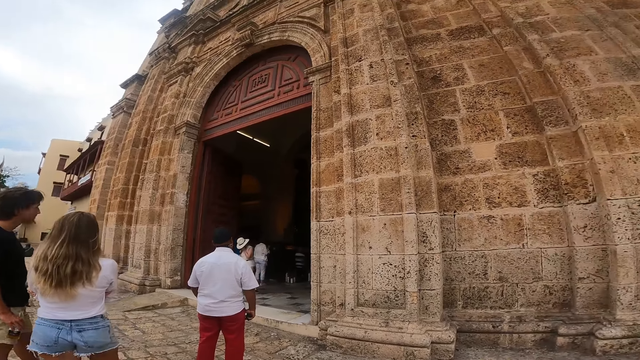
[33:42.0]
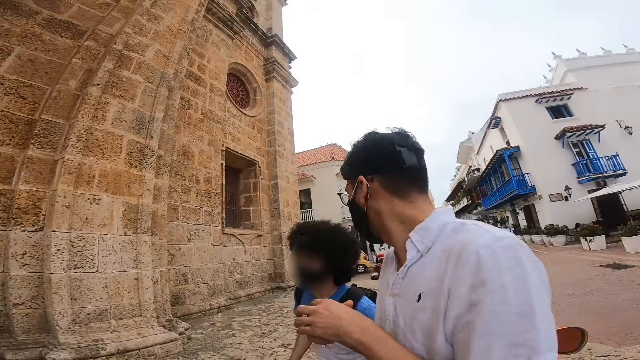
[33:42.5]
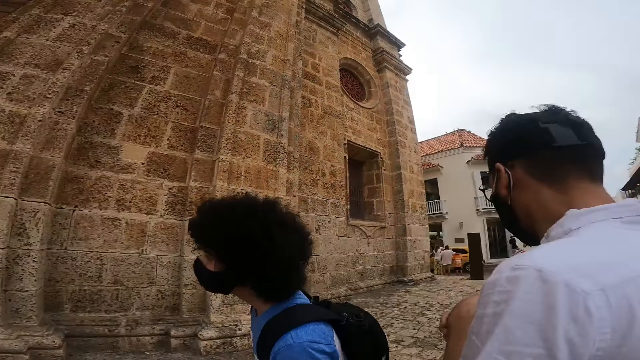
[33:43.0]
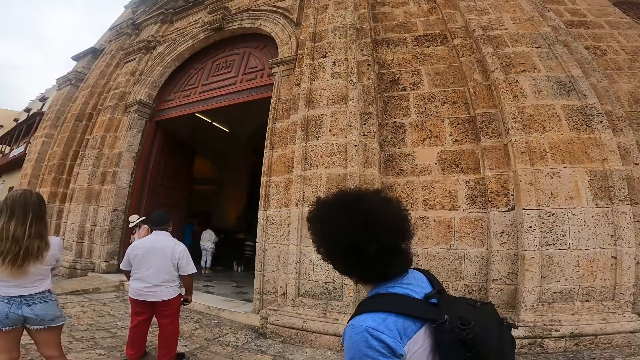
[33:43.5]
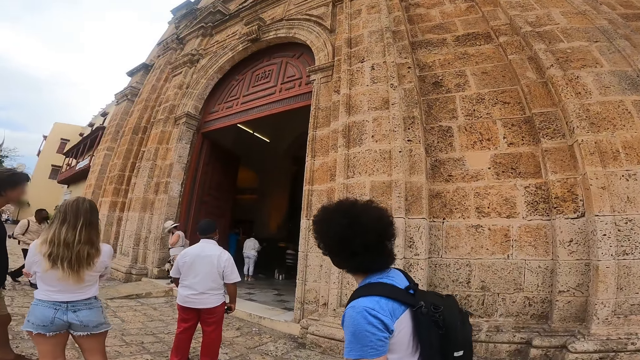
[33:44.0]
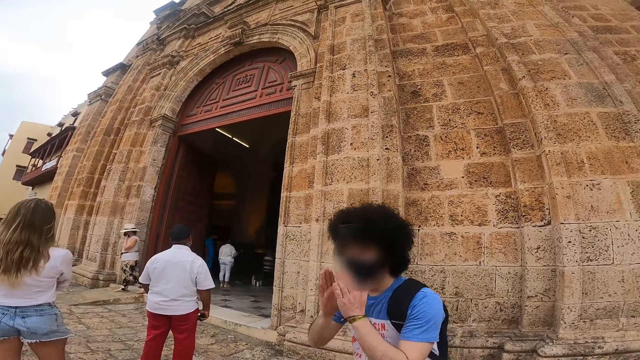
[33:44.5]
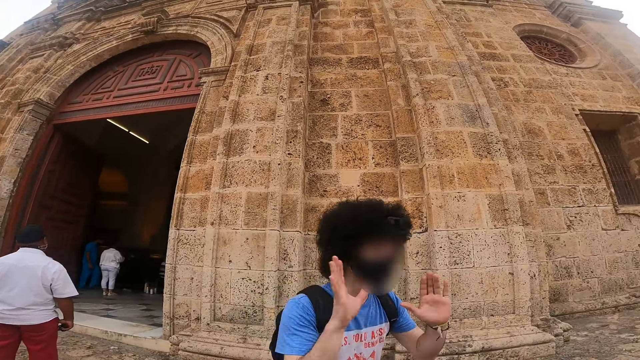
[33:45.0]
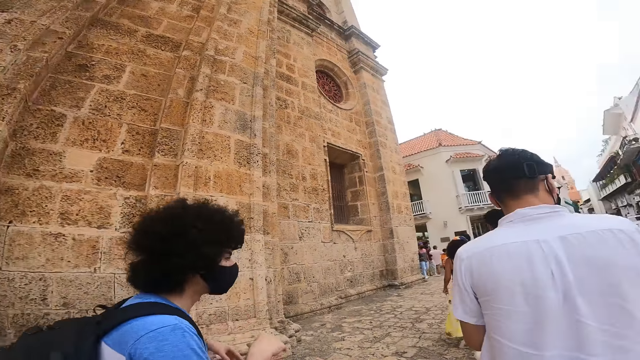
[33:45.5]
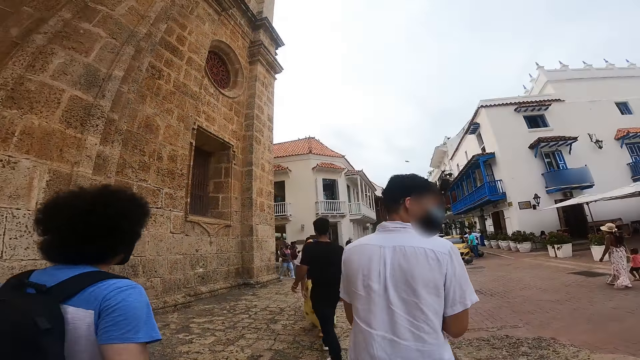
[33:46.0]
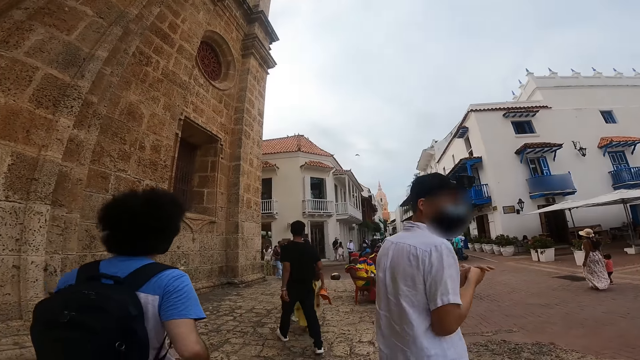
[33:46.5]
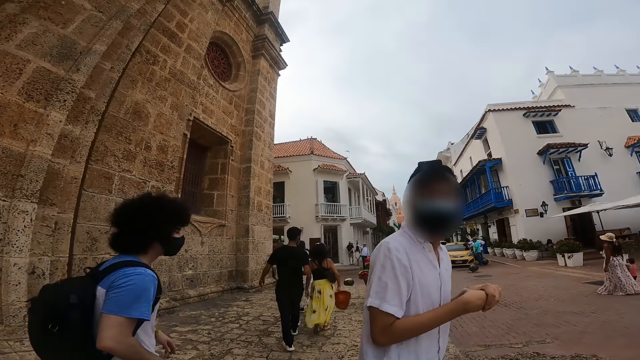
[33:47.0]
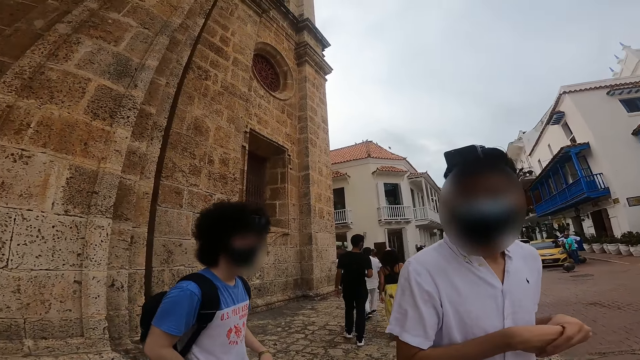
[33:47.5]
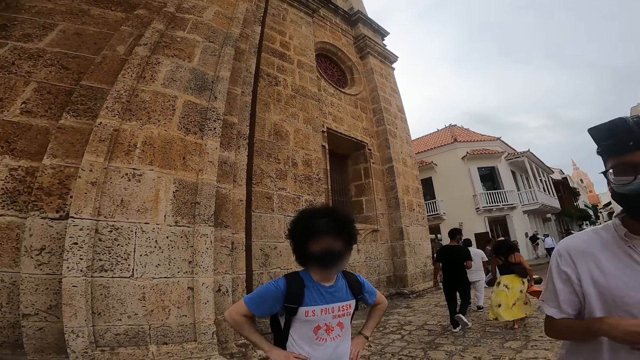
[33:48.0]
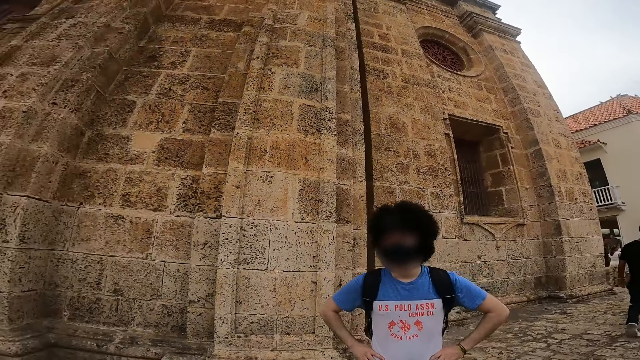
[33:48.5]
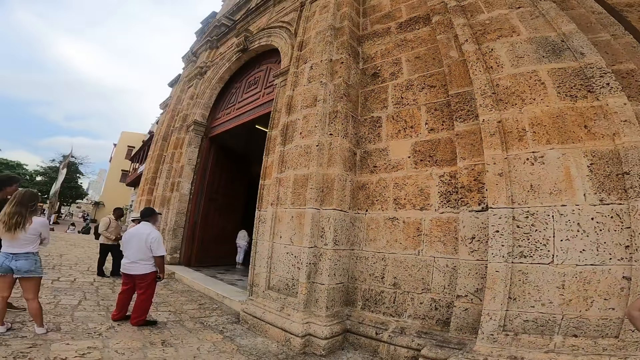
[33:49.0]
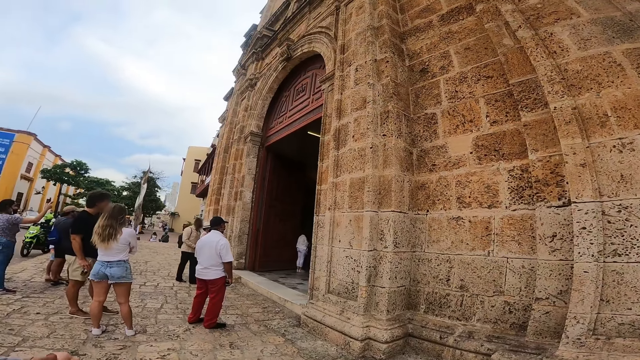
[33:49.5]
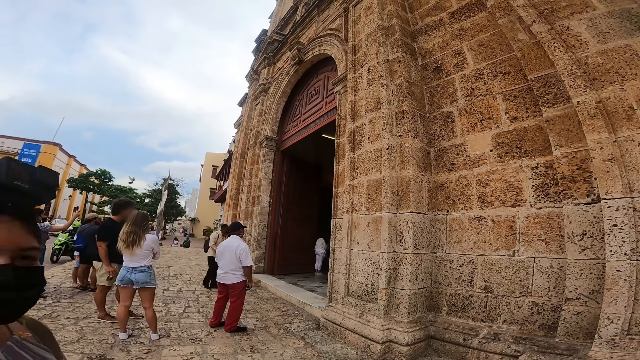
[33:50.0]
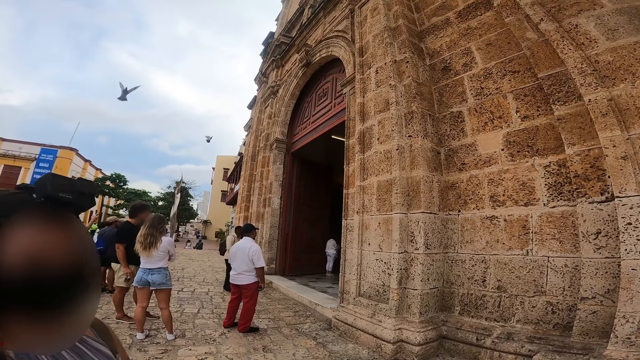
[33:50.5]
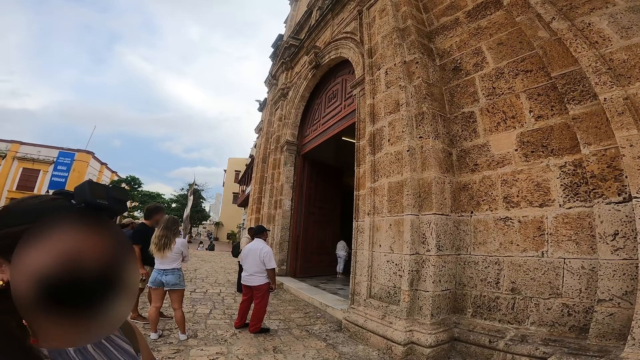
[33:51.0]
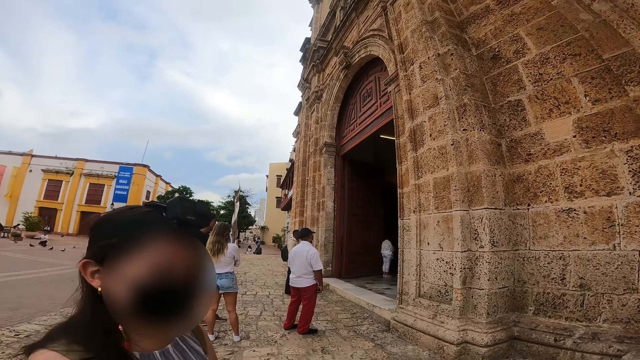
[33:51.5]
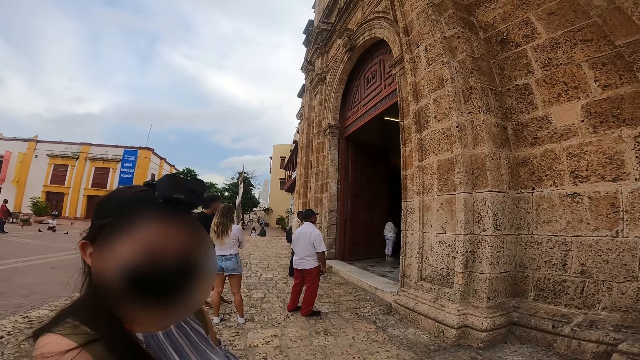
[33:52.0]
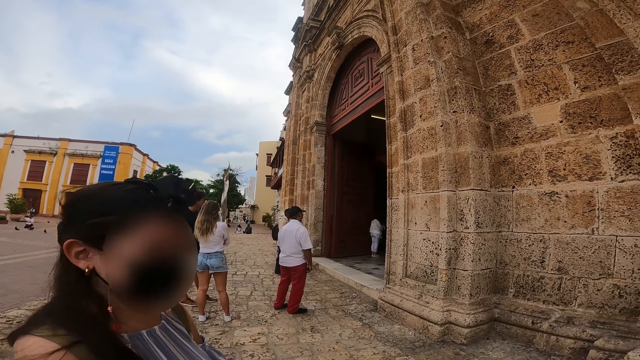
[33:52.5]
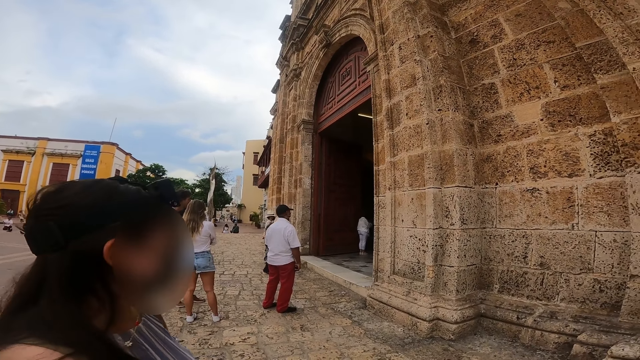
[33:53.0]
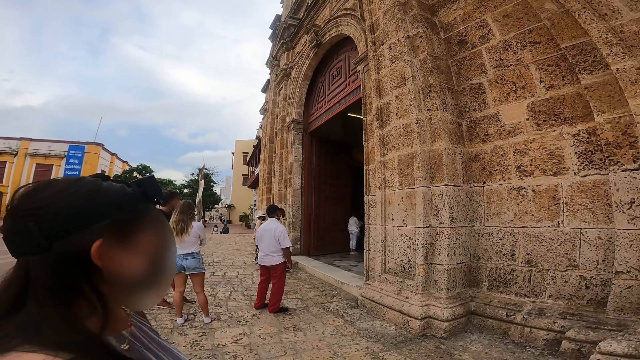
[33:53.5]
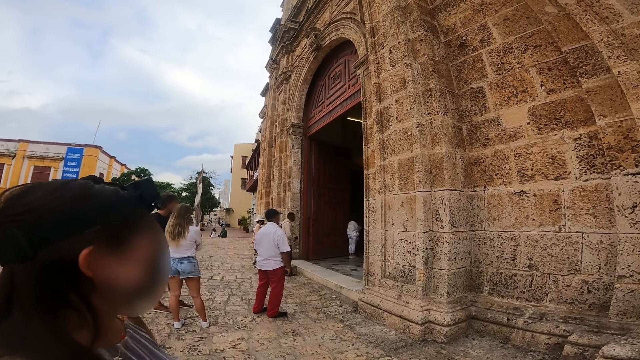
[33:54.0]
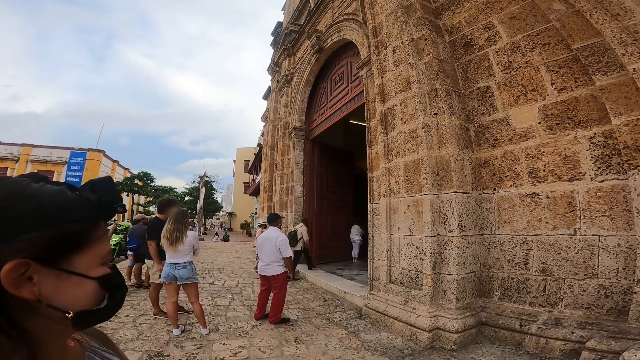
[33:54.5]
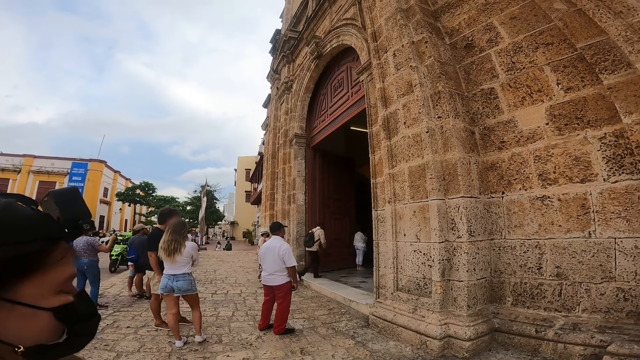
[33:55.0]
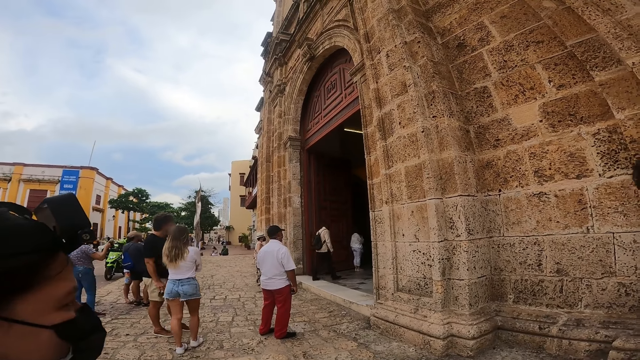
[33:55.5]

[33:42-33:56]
The camera wearer looks at a person. A man interacts with the camera wearer. The camera wearer looks at another person. They look at another person.

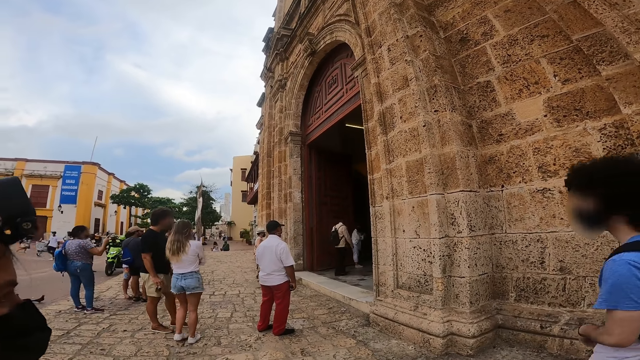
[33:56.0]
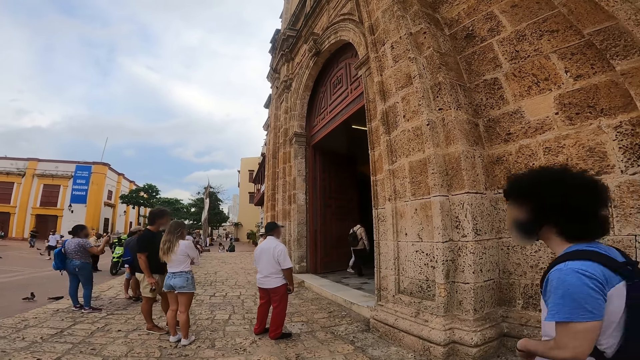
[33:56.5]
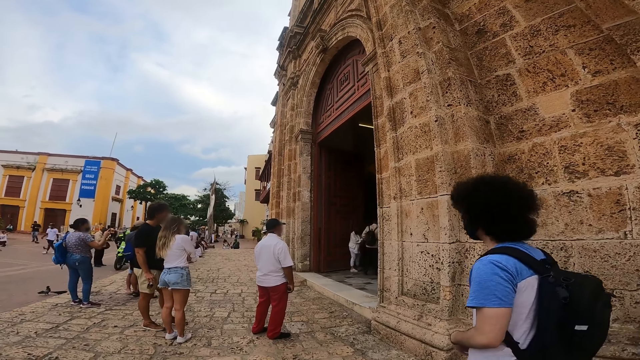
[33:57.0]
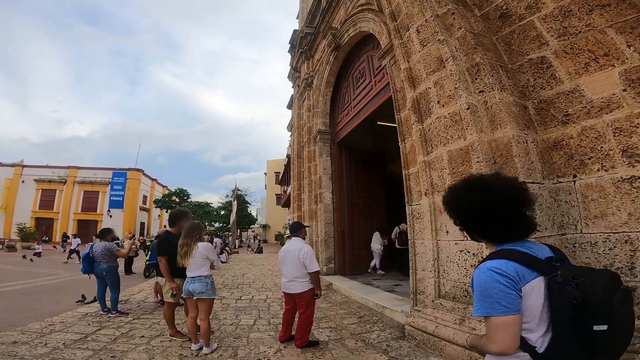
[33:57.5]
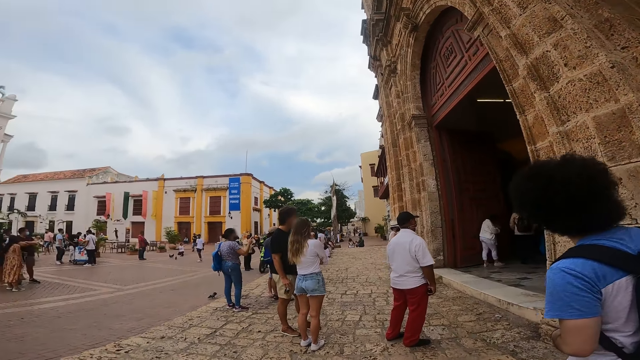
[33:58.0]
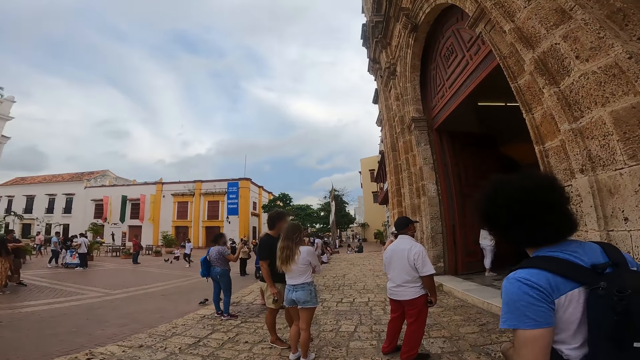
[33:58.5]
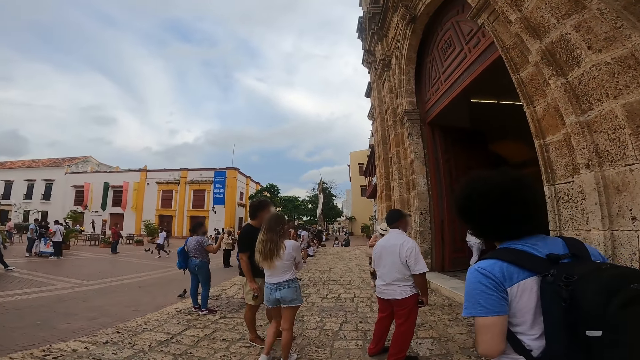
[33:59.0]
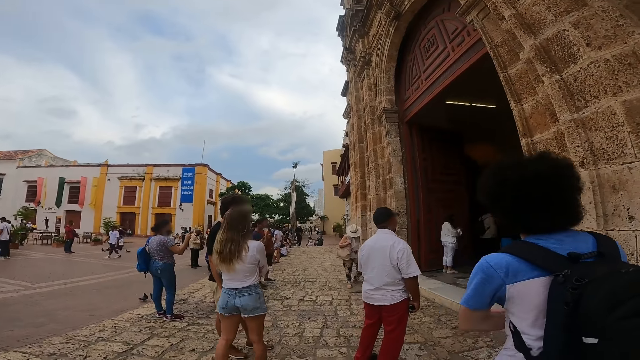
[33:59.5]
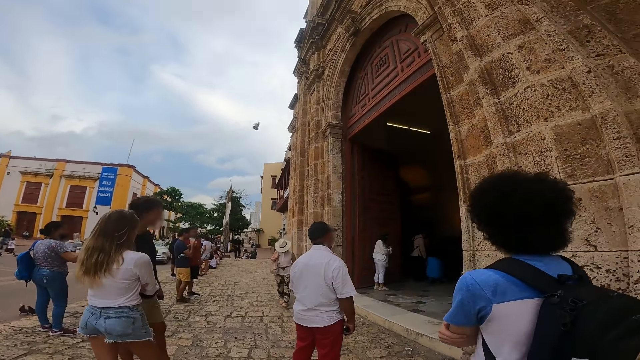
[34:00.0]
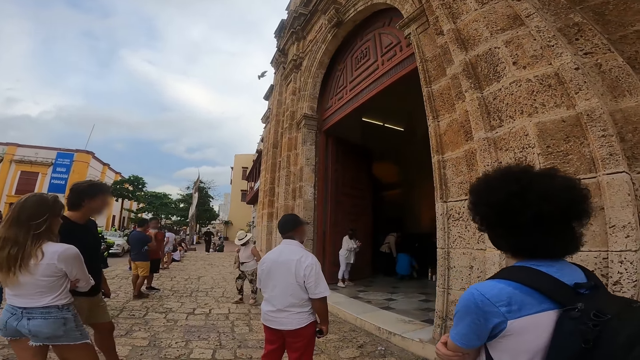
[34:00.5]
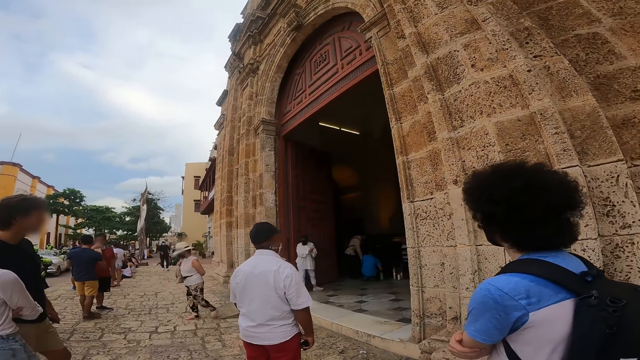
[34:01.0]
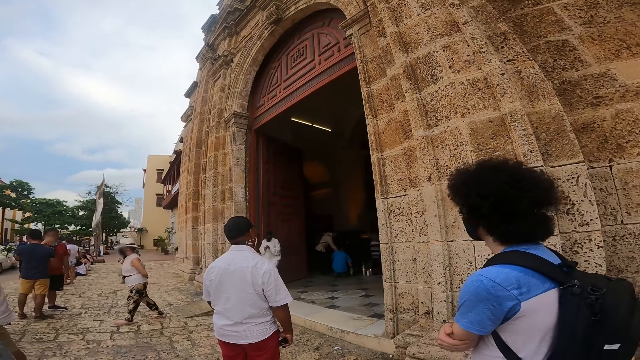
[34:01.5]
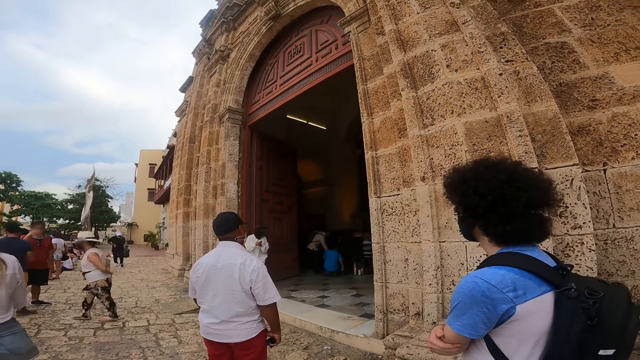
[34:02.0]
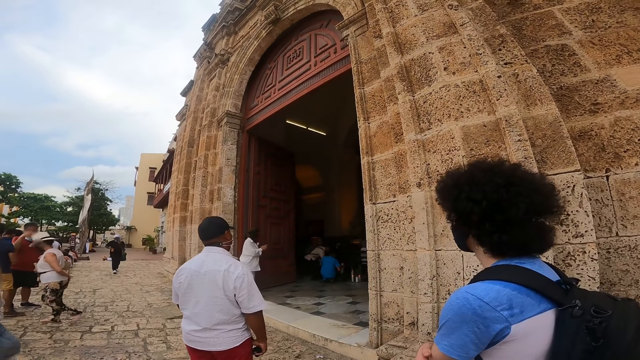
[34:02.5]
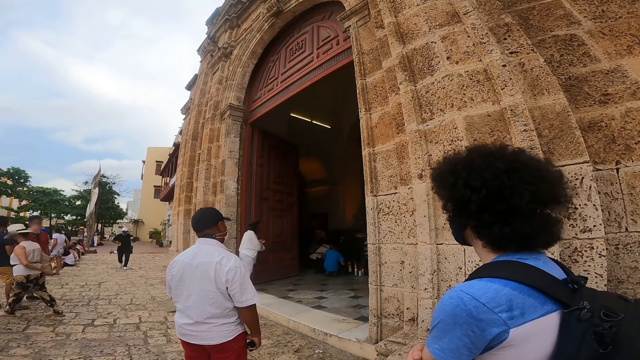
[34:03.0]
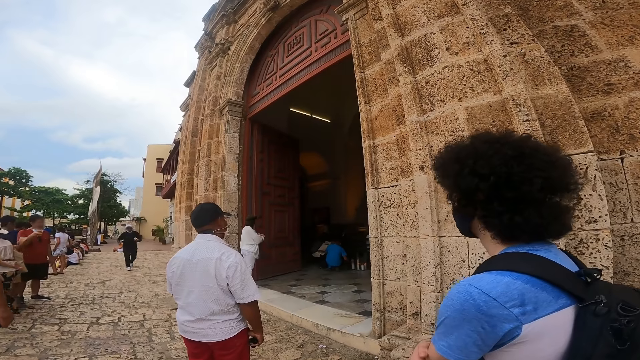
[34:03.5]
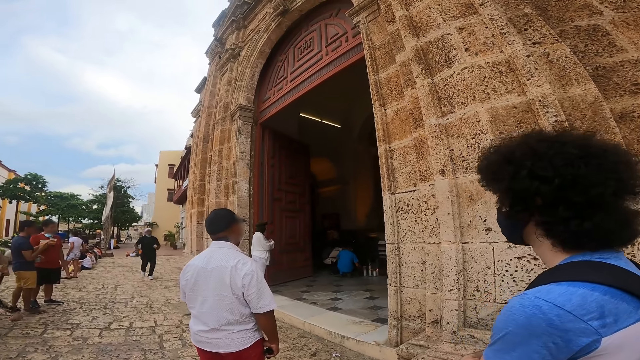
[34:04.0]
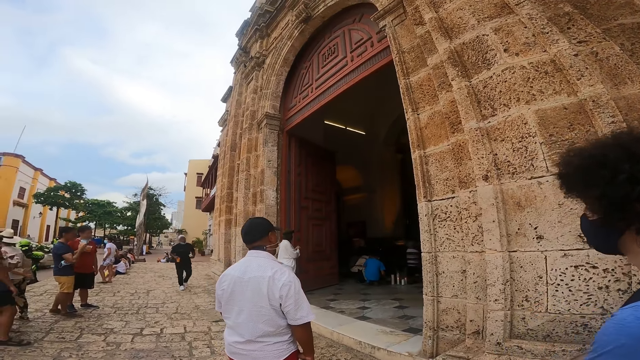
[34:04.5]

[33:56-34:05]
The camera wearer looks at a person.
